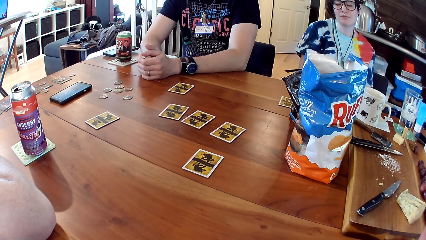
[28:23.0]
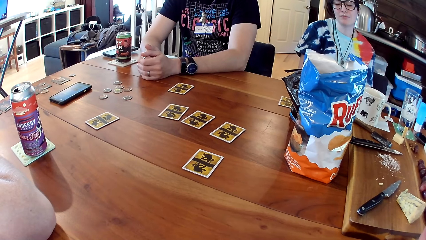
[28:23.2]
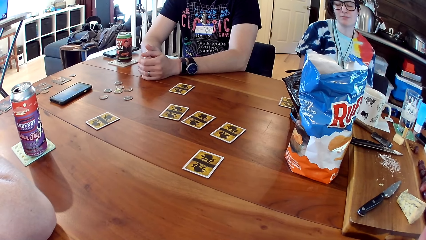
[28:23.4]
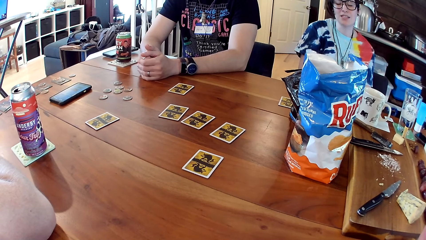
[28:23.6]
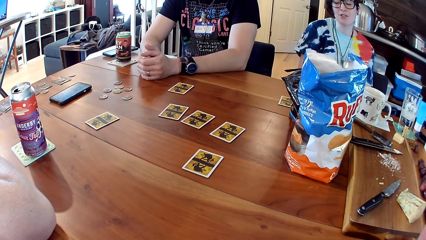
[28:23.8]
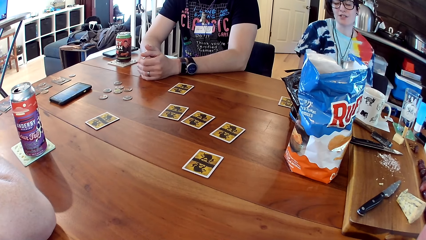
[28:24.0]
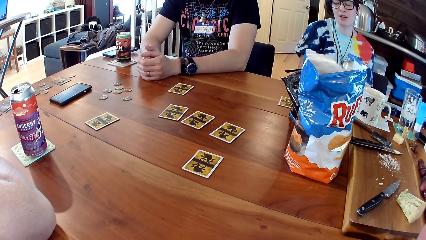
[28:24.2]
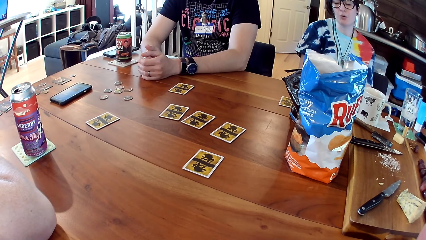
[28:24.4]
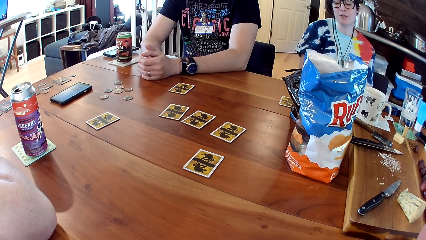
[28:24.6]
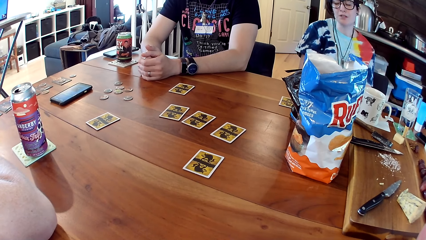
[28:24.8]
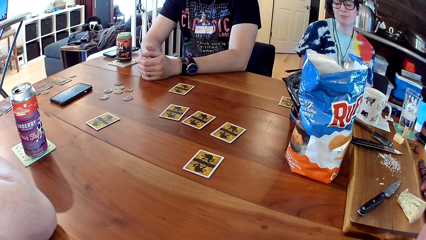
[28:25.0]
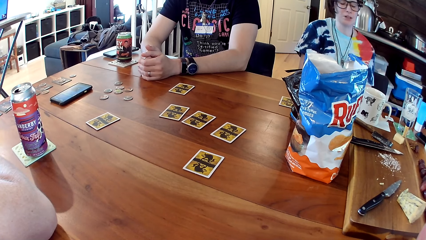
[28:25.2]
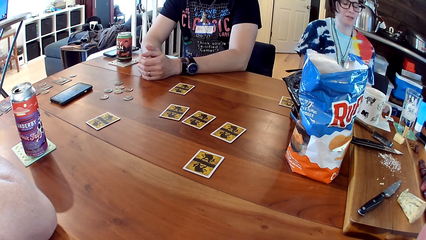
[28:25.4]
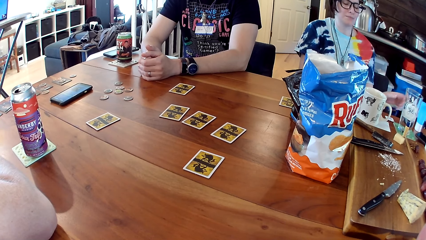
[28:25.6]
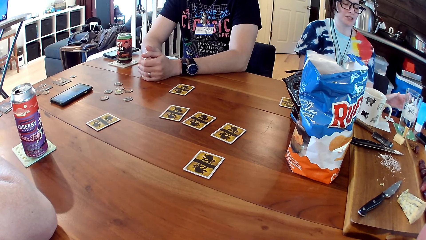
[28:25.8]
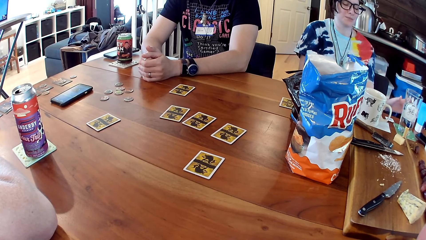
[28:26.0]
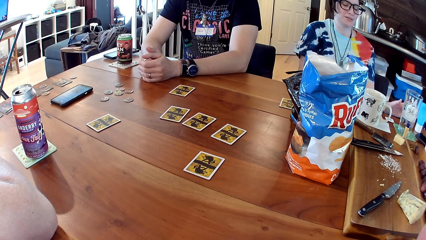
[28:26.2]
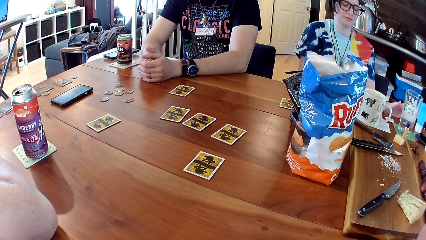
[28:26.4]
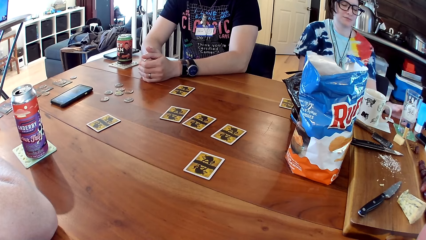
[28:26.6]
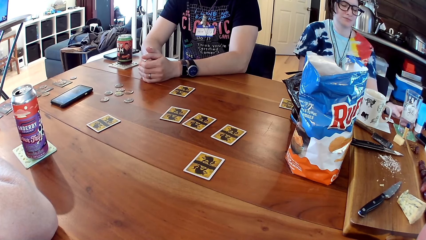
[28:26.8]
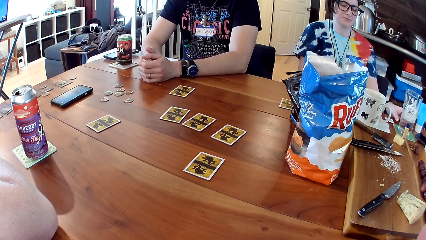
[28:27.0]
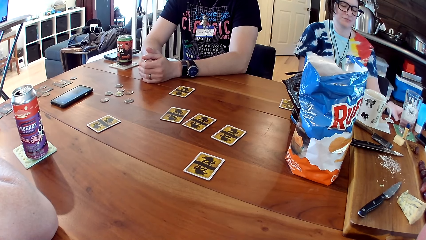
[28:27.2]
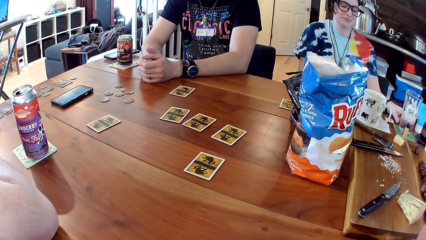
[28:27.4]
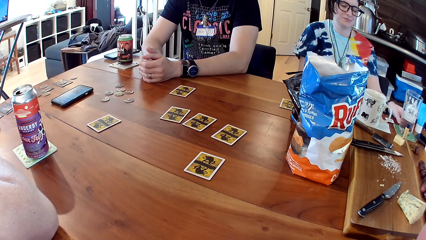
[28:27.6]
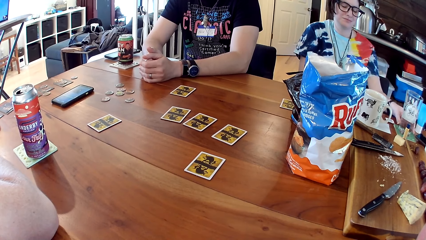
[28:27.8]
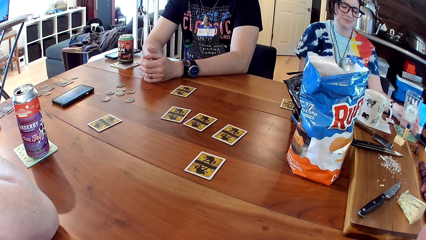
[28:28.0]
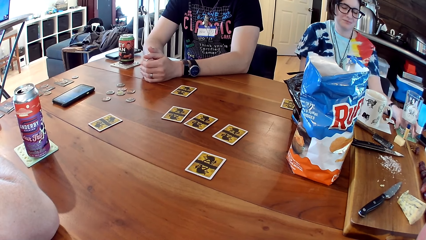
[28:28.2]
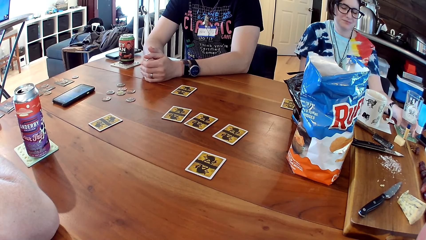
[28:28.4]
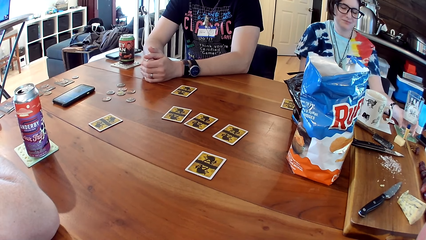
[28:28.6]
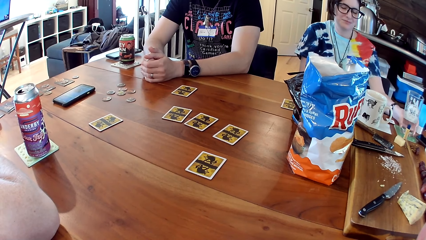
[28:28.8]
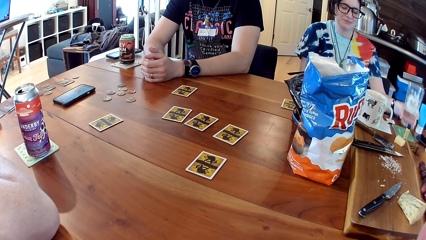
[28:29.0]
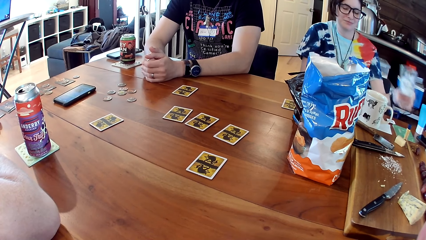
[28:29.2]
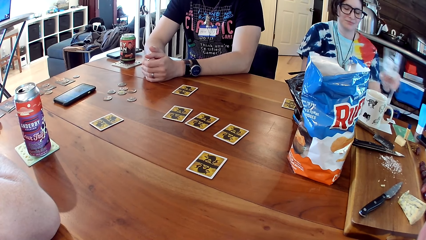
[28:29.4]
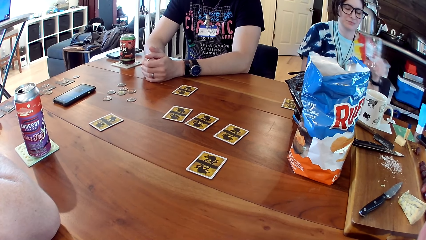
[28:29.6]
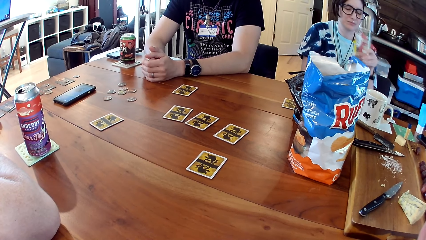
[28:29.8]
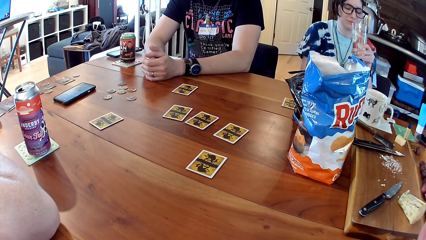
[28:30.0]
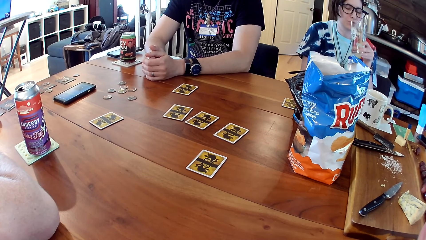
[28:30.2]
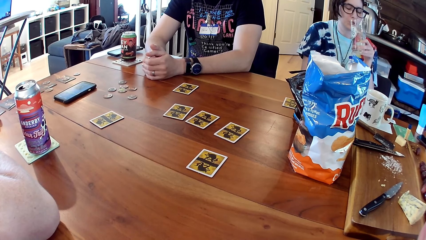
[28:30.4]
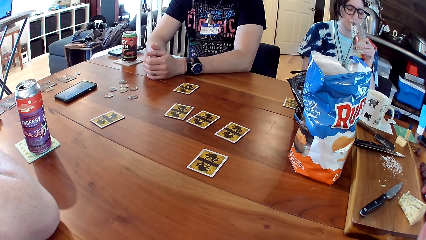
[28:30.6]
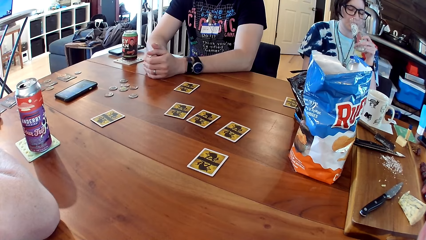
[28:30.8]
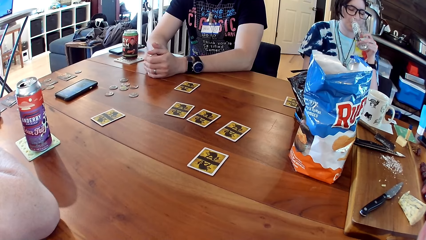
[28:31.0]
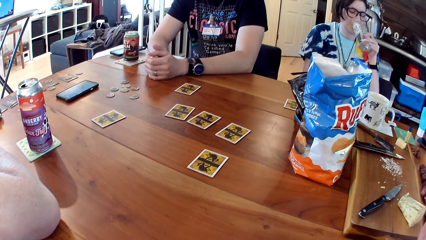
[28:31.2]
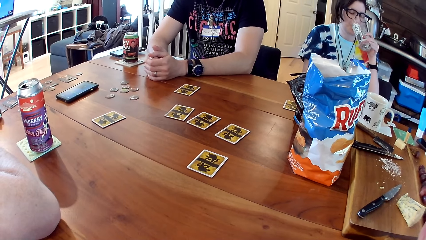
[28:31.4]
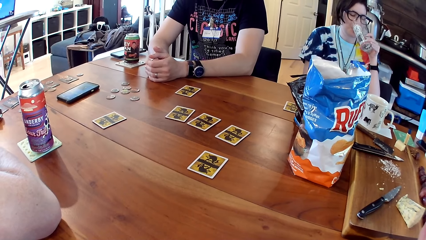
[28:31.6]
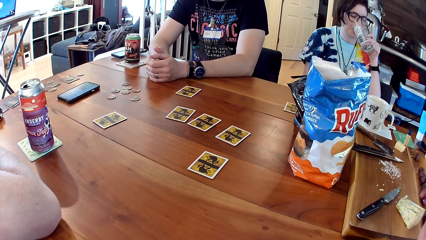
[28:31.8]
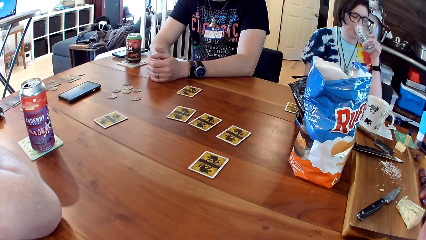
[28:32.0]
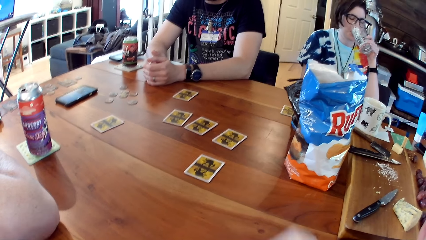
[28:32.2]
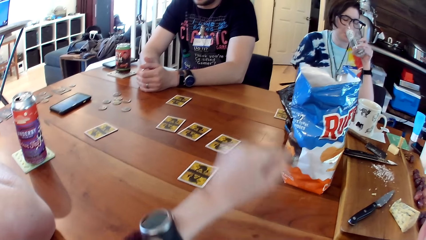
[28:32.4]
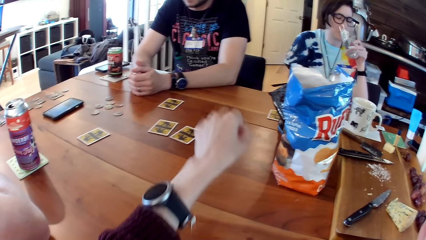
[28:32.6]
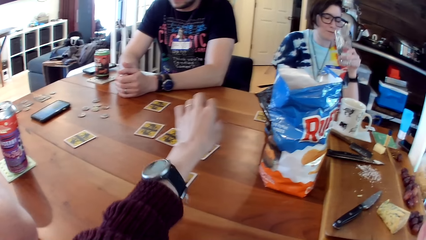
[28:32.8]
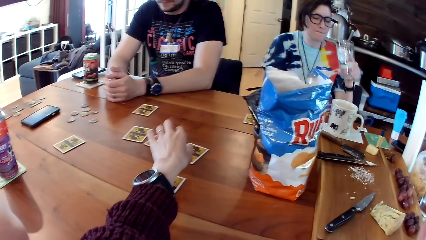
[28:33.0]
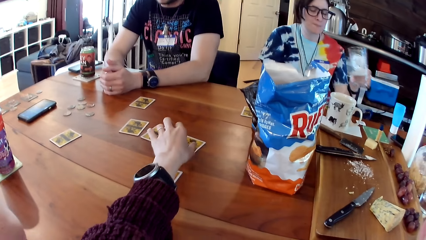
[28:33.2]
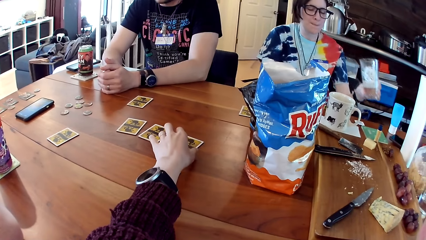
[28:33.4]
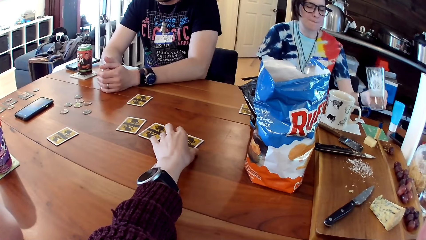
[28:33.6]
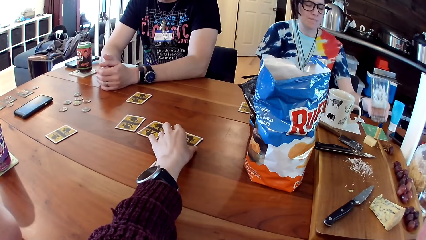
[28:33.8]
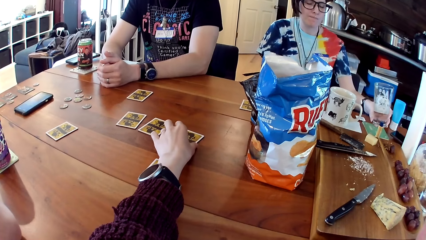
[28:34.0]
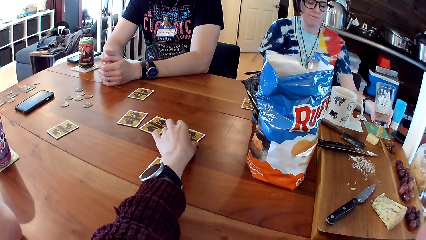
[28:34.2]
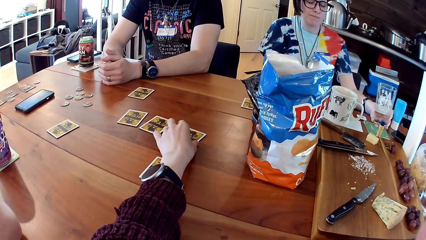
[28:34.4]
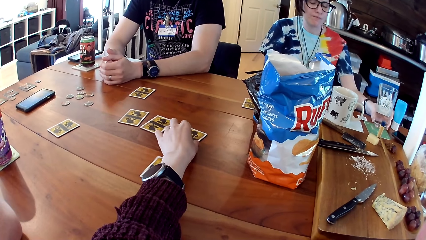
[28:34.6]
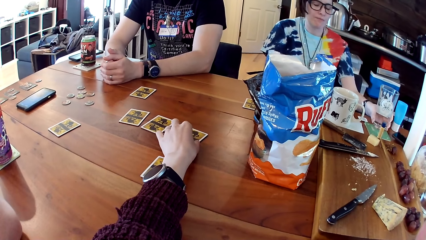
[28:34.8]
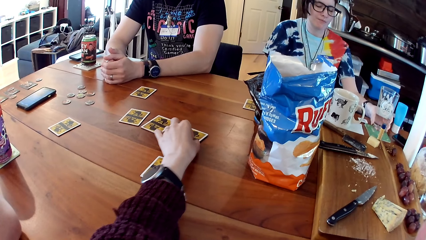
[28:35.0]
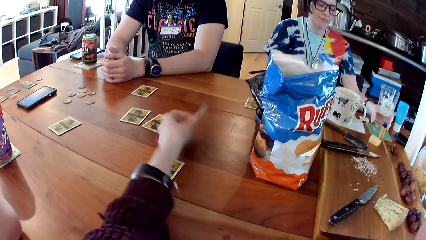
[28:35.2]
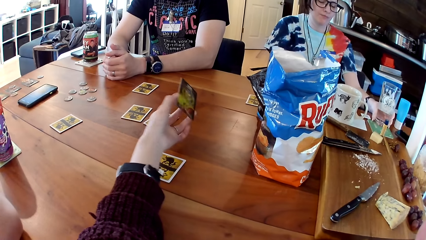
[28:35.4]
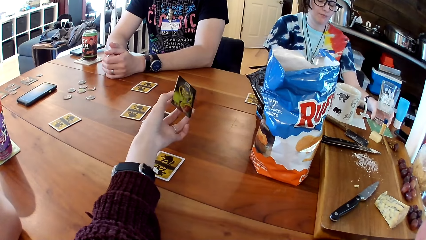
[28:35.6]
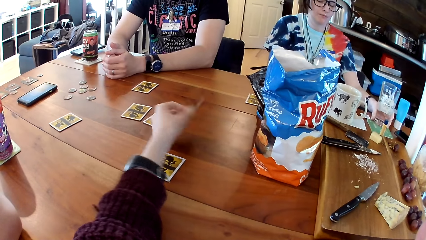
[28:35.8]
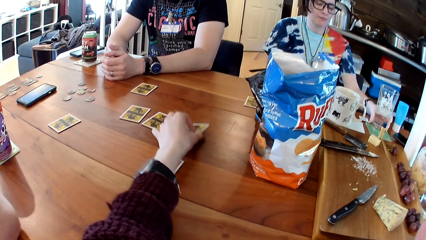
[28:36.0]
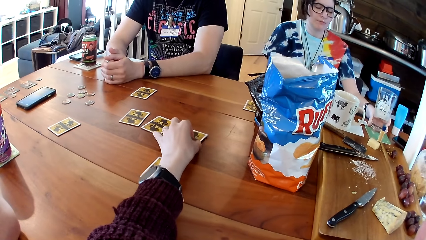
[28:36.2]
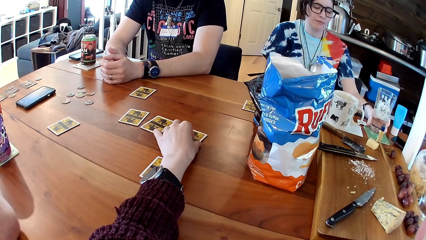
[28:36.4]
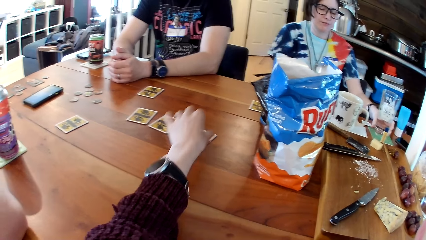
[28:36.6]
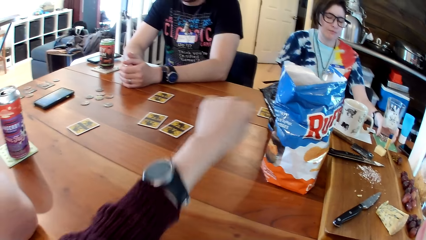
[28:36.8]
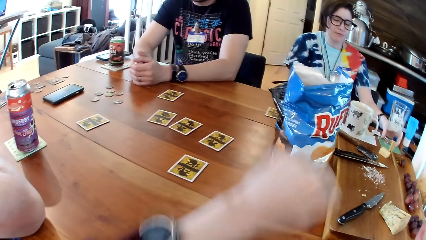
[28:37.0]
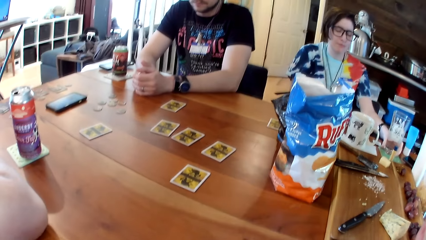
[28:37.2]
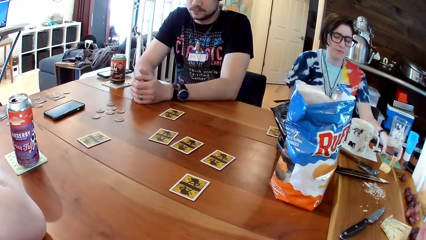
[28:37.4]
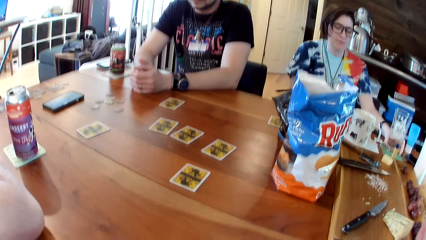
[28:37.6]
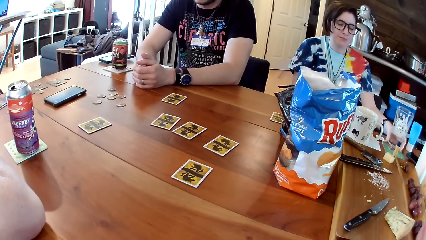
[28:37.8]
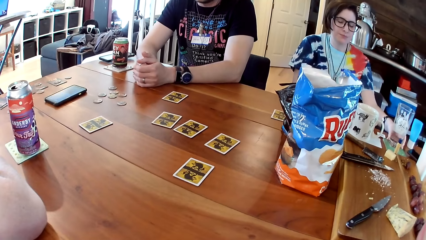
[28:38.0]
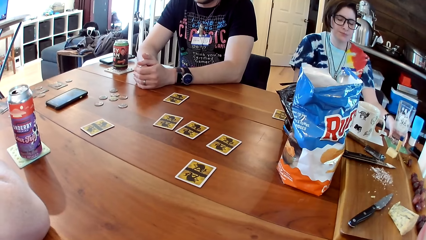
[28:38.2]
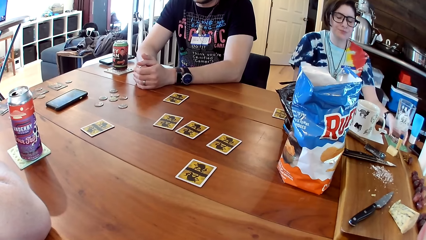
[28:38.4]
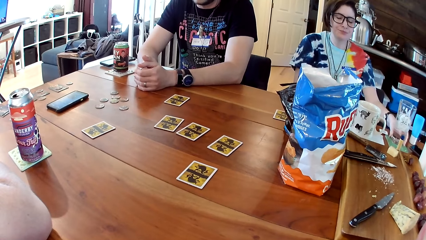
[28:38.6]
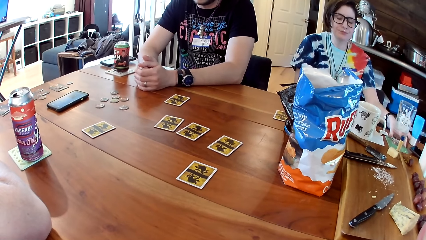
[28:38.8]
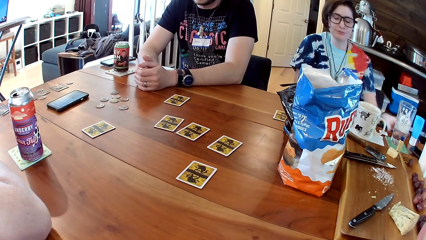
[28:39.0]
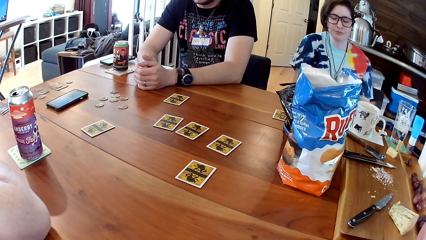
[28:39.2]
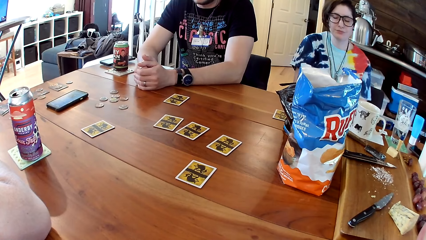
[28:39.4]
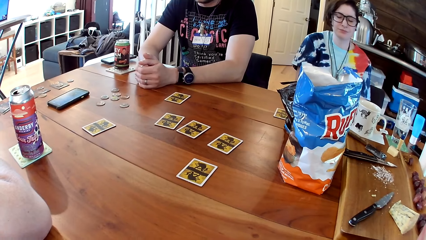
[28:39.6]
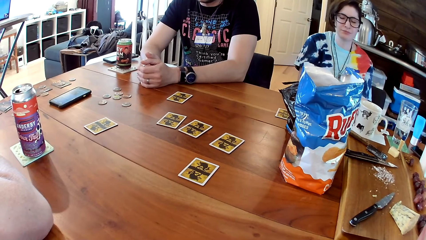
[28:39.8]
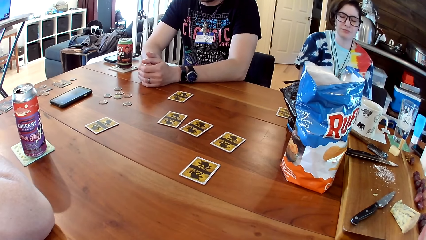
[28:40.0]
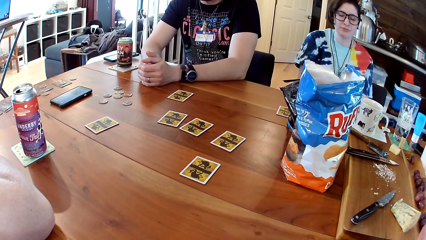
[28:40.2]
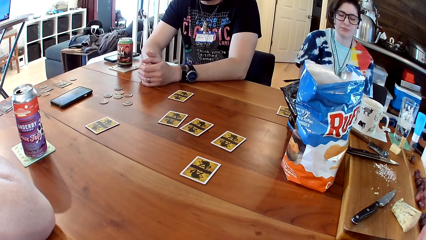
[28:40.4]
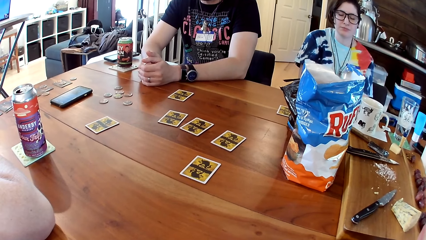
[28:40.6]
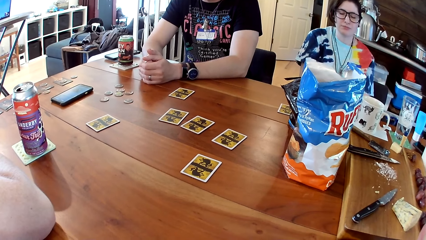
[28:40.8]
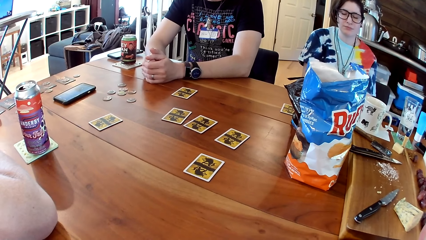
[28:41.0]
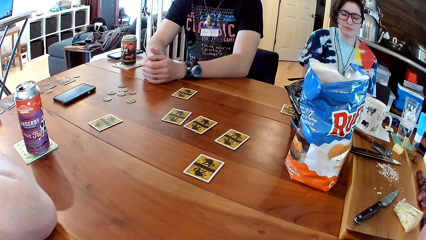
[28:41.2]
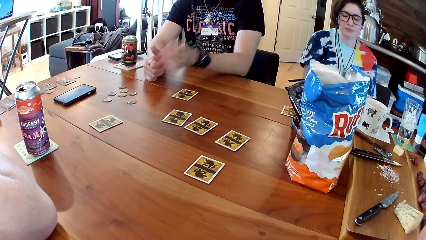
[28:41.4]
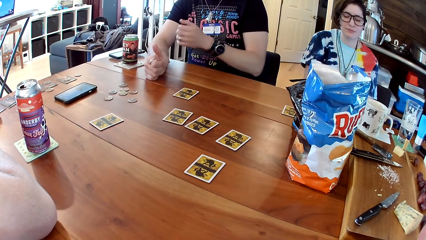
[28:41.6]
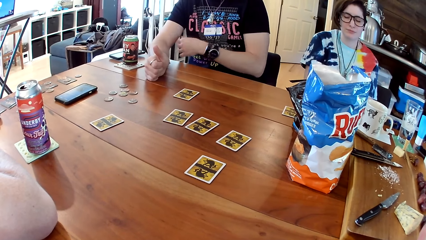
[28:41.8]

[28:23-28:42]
A woman picks a cup from a plate with her left hand. The woman drinks from the cup in her left hand. The camera wearer picks a card from the table with her left hand. The woman places the cup on the plate with her left hand. The camera wearer drops the card on the table with her left hand.
